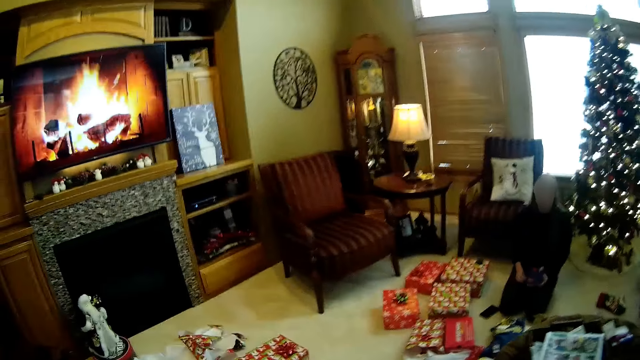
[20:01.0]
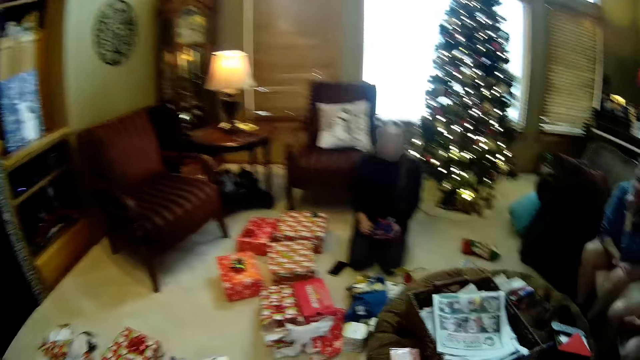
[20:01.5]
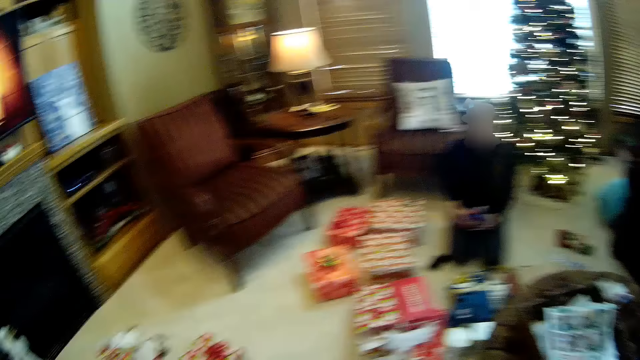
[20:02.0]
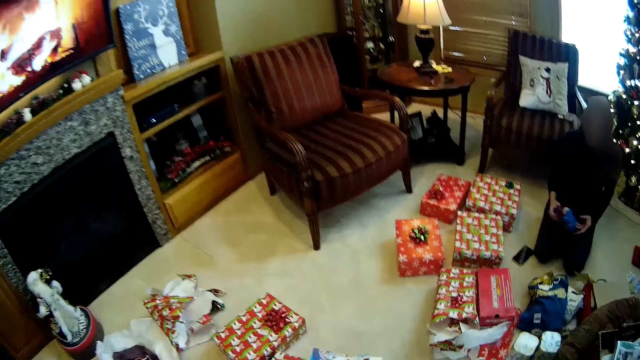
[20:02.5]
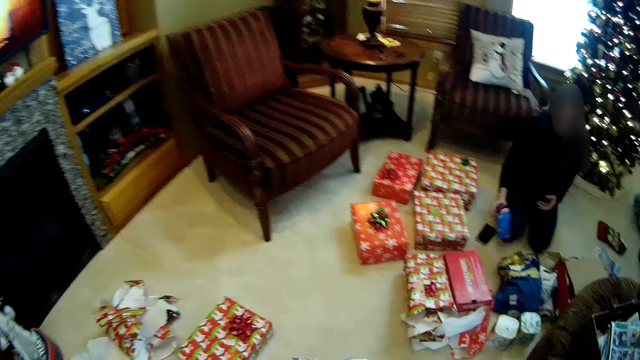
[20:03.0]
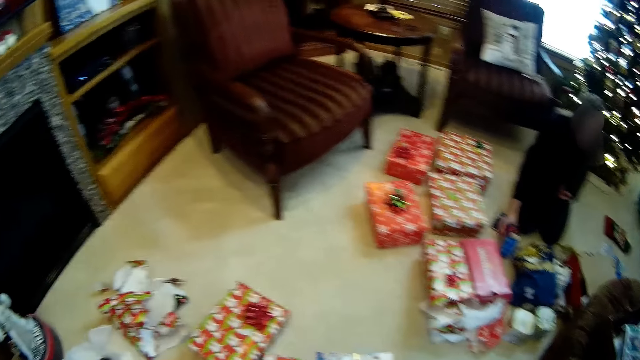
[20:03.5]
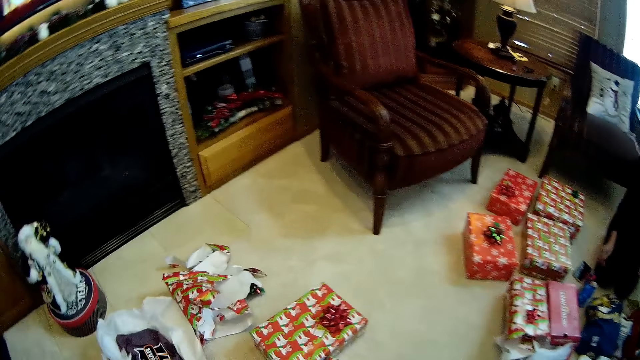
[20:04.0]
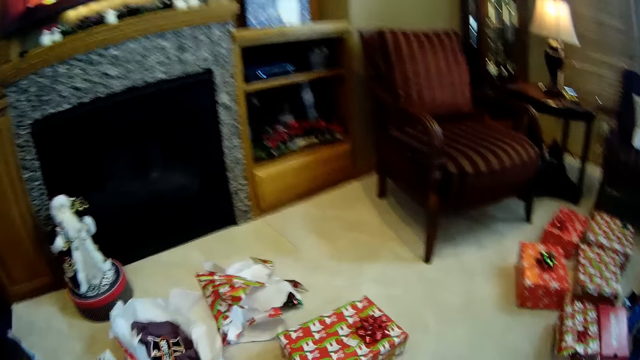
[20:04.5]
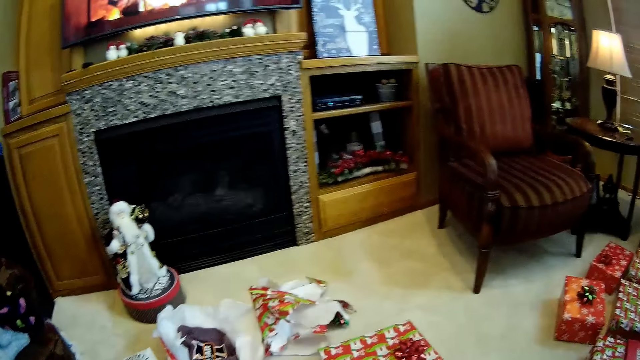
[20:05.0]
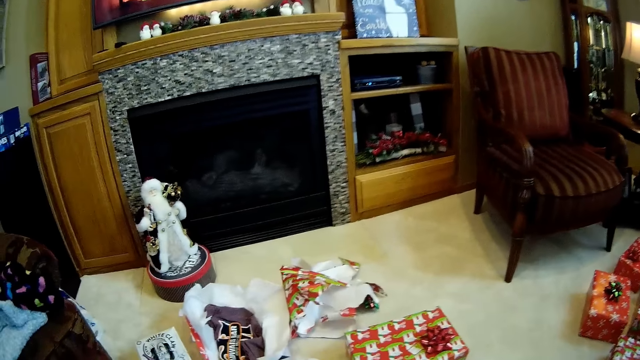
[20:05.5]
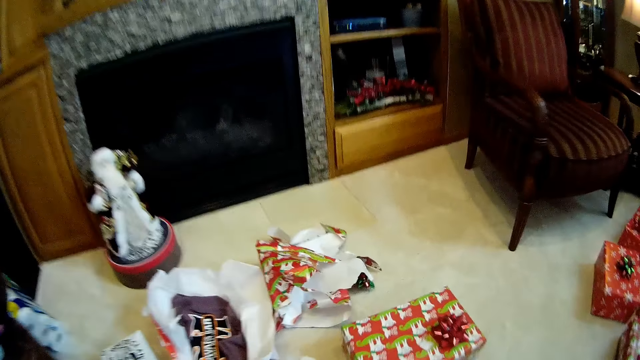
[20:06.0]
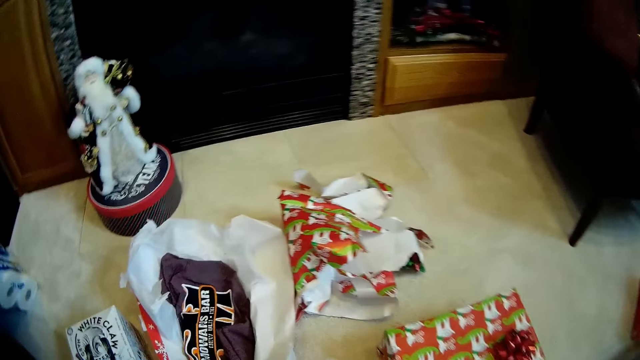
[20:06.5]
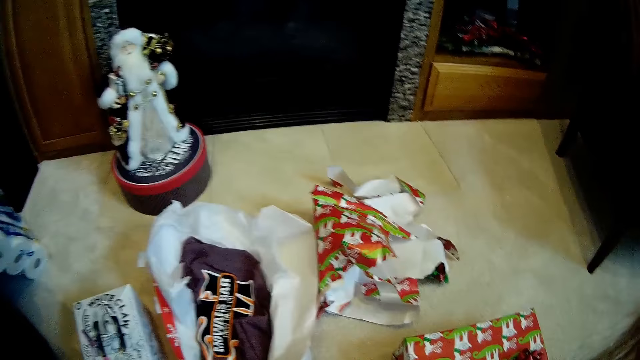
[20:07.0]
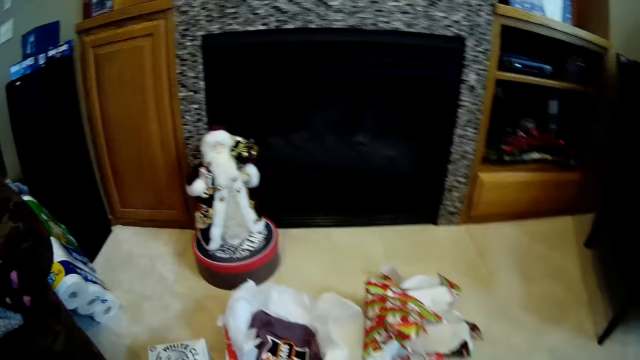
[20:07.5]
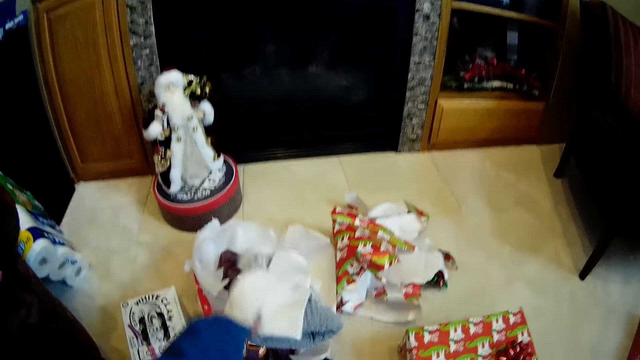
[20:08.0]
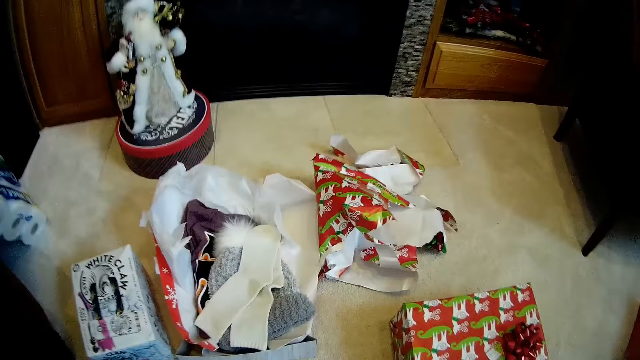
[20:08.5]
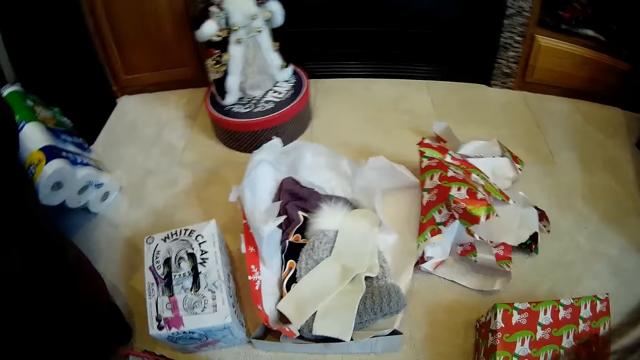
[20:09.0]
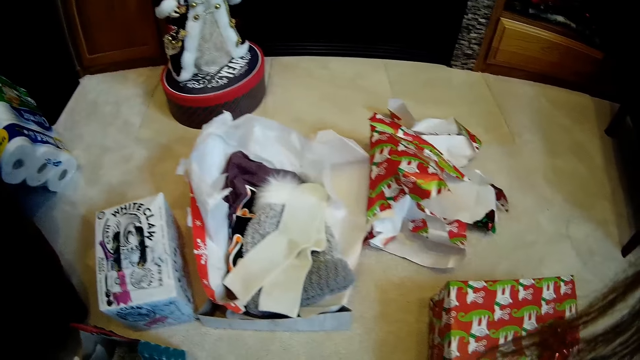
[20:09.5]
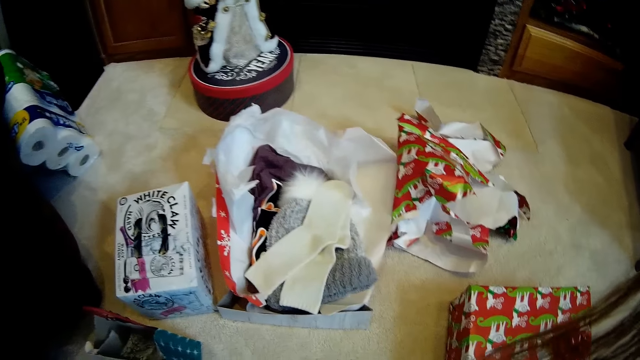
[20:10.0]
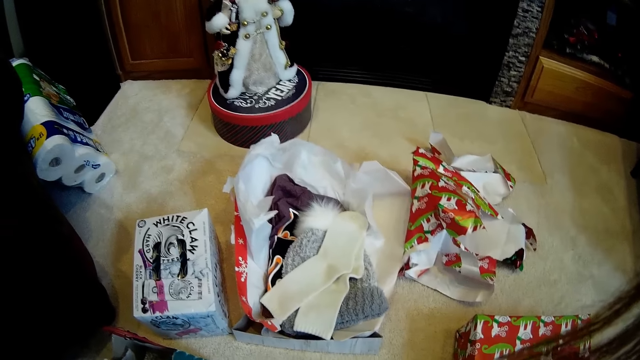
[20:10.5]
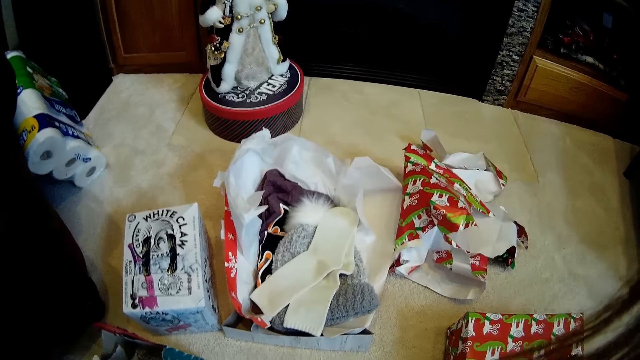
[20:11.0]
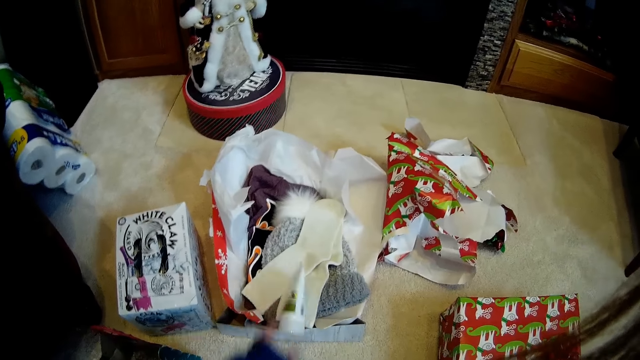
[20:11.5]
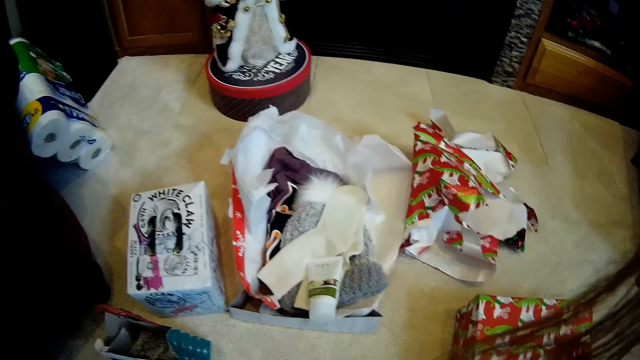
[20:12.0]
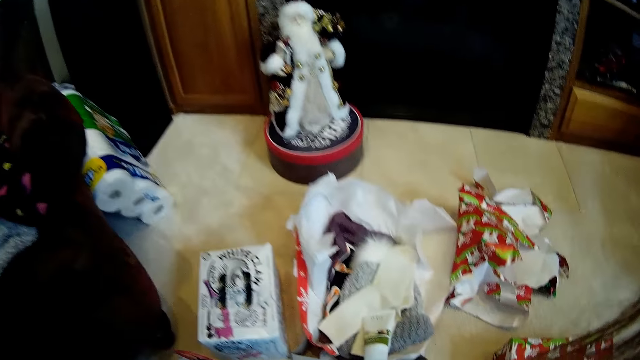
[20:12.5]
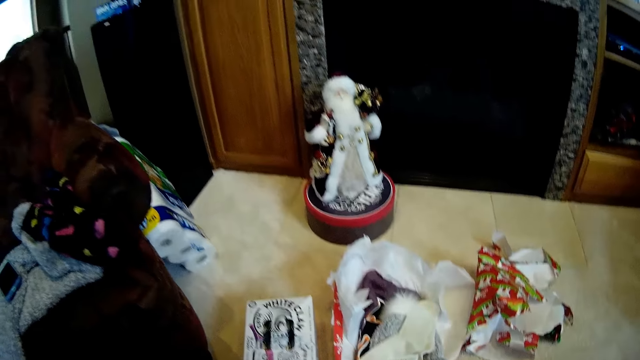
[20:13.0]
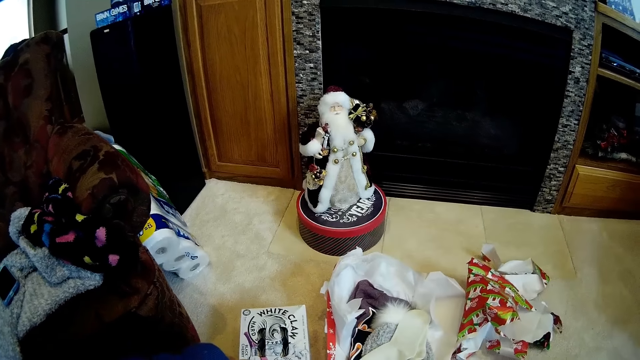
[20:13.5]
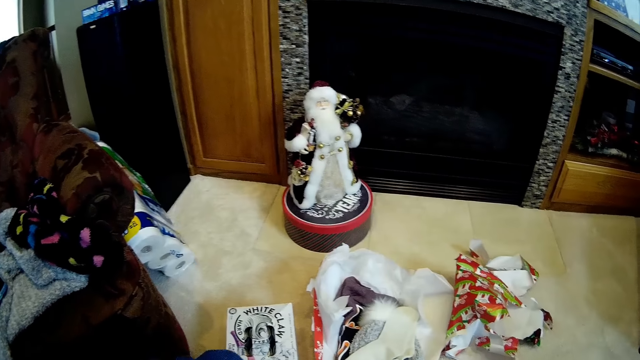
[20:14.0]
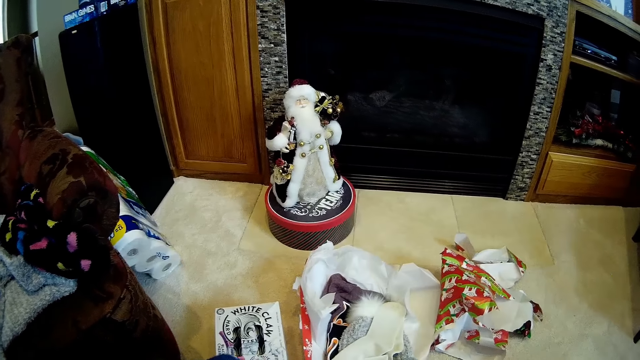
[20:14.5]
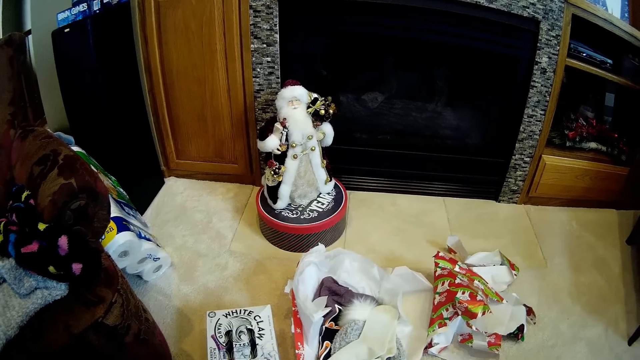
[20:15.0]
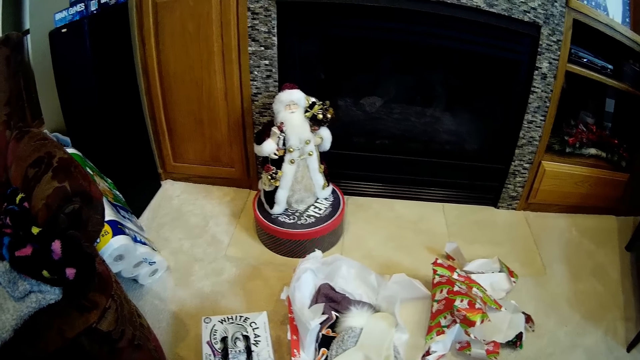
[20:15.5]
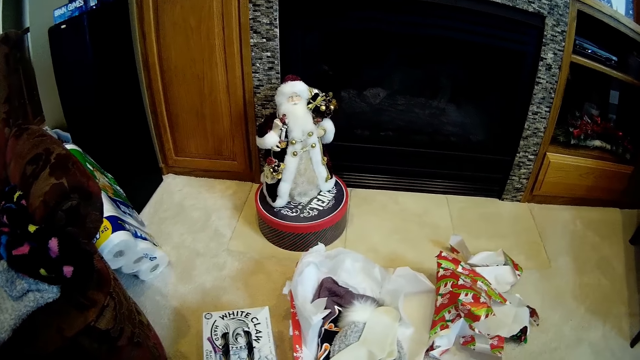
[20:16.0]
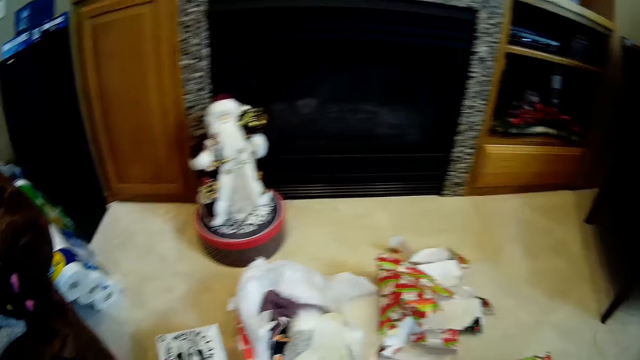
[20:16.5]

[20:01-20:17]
A woman drops a toy on the ground with her right hand. The camera wearer drops a cap and a pair of socks on the ground with his left hand. He drops a cream on the ground with his left hand. He looks around the house.

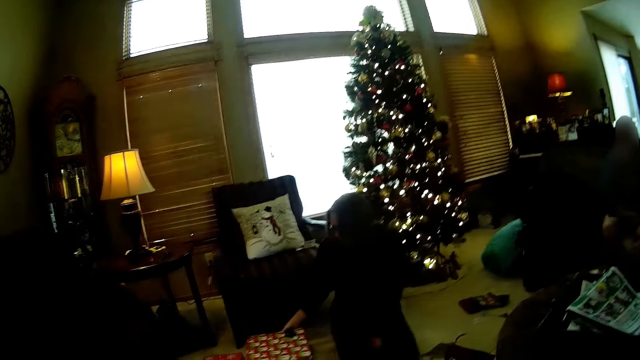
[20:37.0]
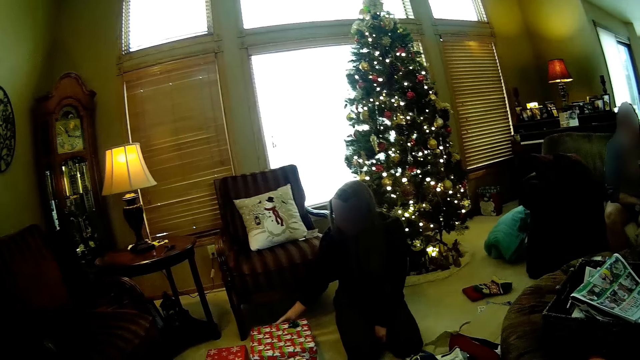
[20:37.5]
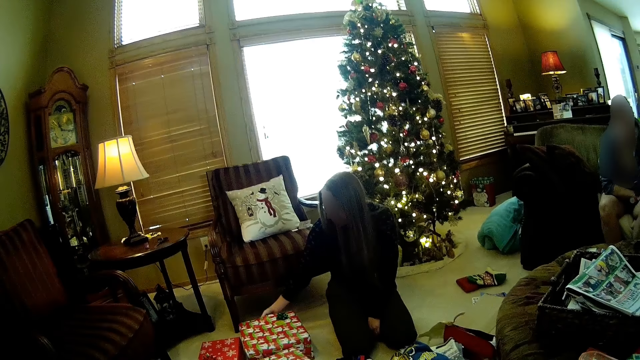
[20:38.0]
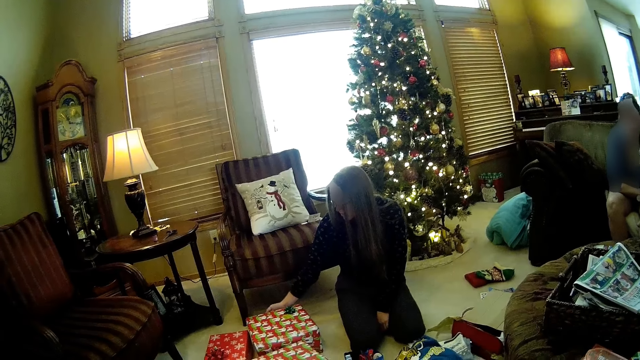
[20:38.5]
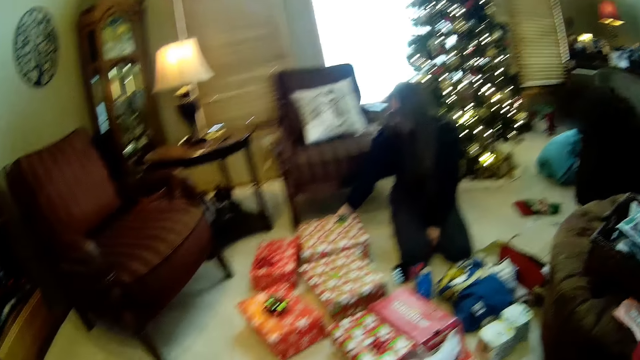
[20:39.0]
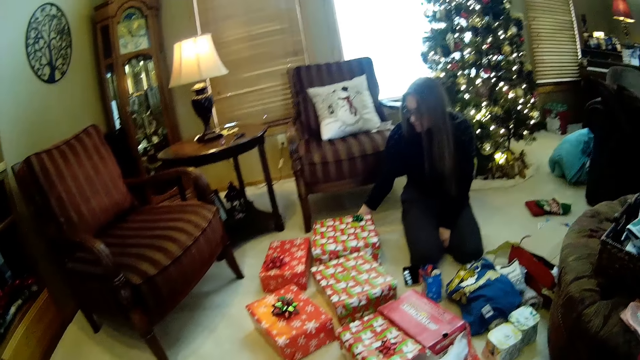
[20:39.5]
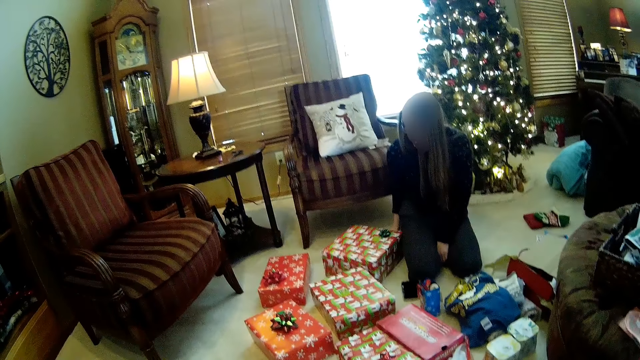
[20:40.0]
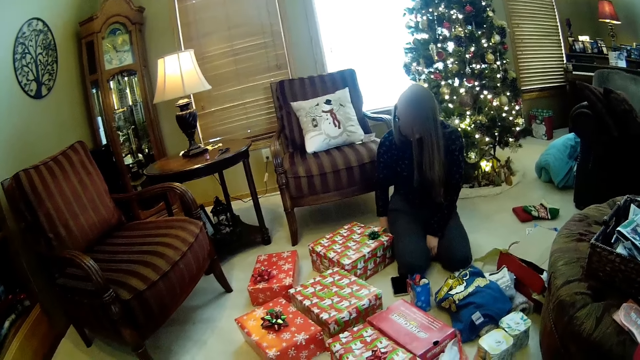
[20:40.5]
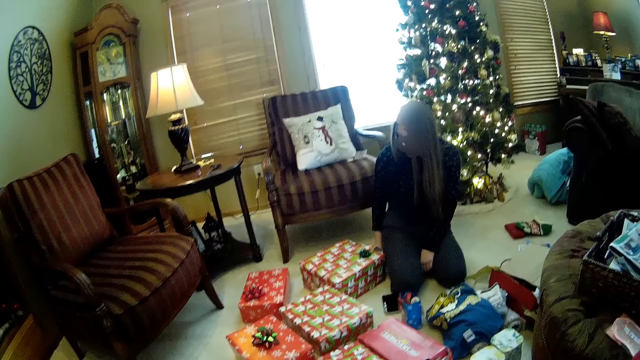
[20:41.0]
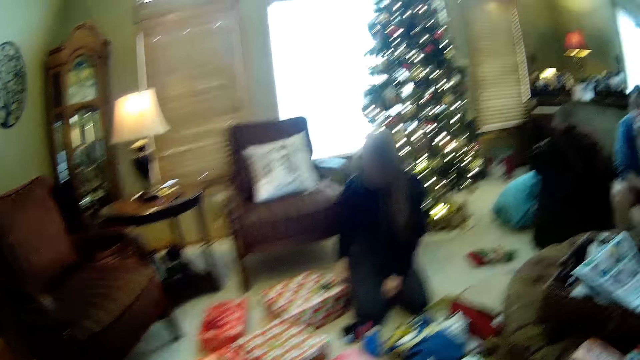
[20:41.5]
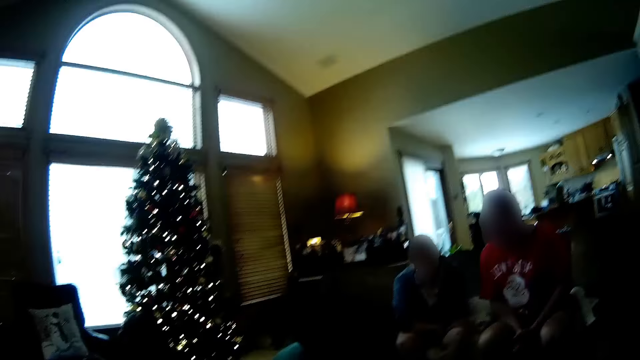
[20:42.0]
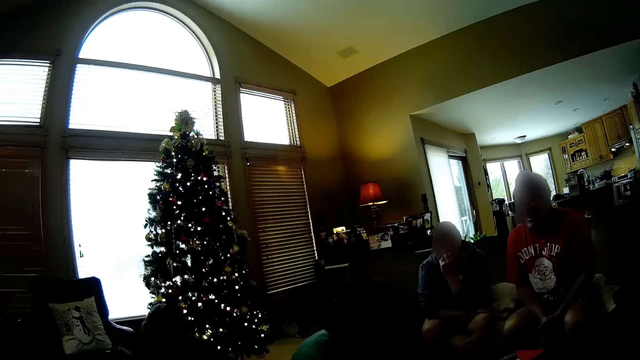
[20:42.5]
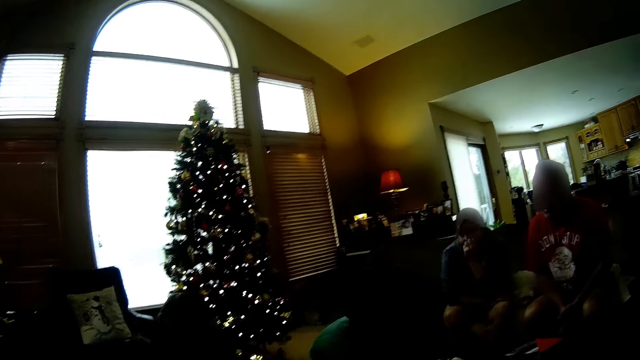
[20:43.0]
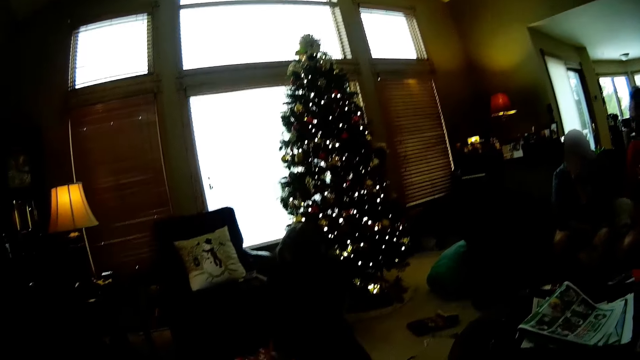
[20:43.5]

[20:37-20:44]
A woman adjusts the box on the floor. She drags a packaged gift with her right hand.
